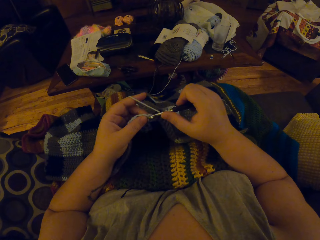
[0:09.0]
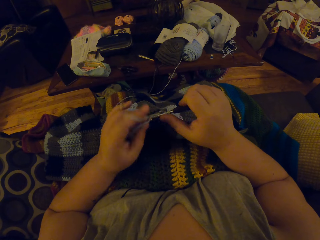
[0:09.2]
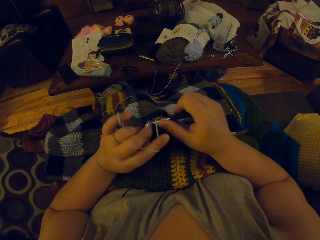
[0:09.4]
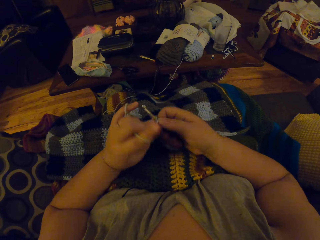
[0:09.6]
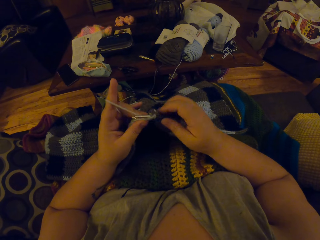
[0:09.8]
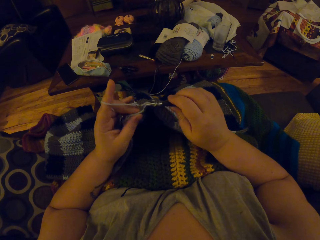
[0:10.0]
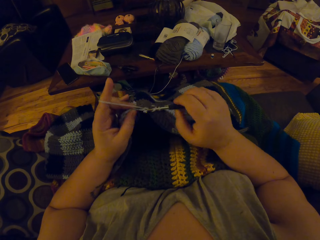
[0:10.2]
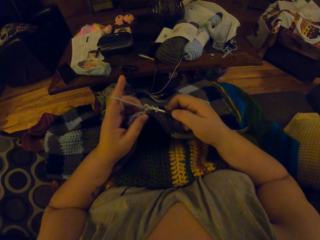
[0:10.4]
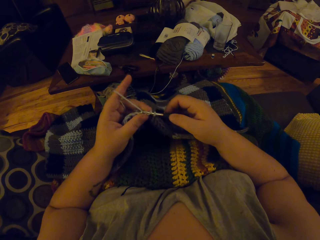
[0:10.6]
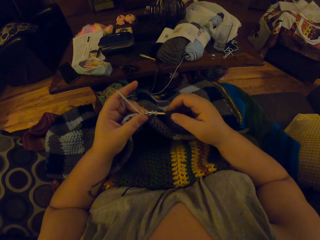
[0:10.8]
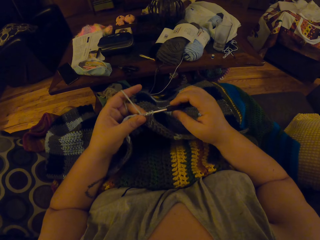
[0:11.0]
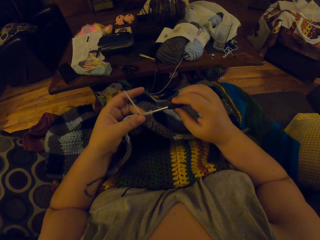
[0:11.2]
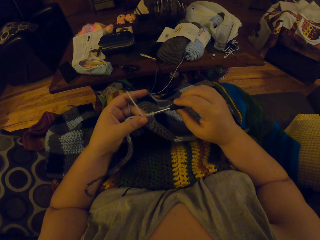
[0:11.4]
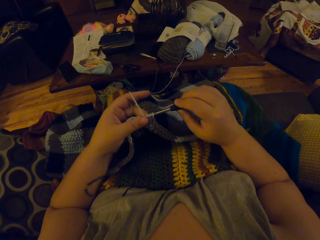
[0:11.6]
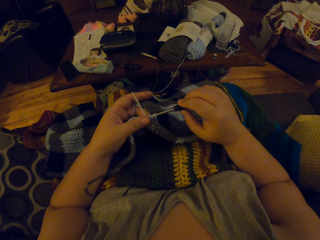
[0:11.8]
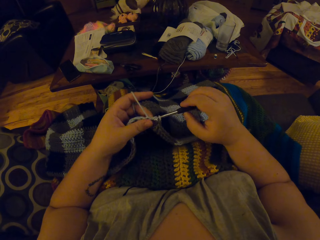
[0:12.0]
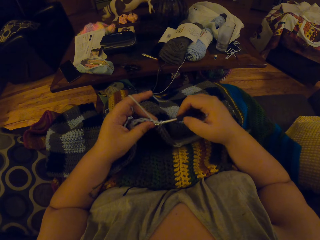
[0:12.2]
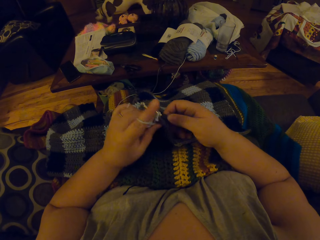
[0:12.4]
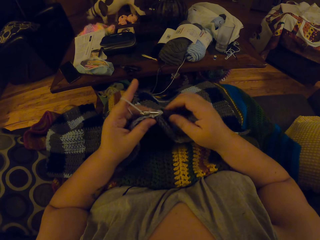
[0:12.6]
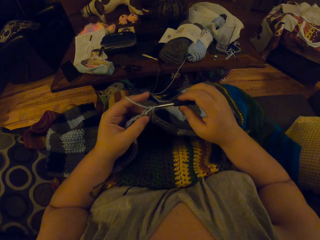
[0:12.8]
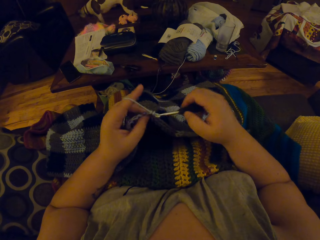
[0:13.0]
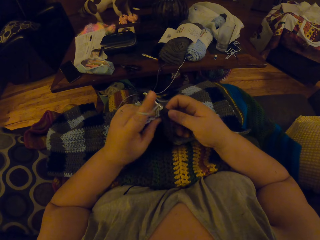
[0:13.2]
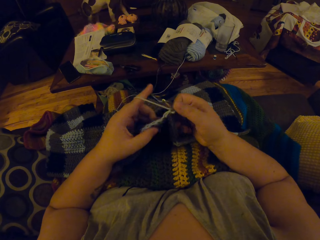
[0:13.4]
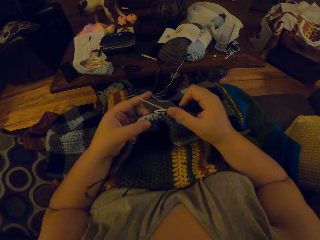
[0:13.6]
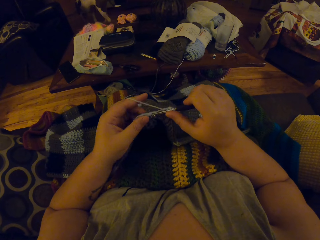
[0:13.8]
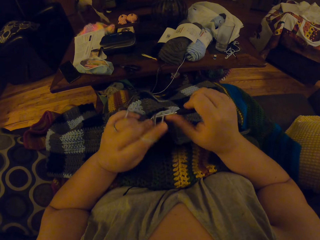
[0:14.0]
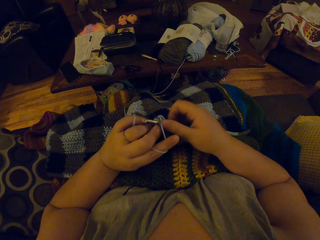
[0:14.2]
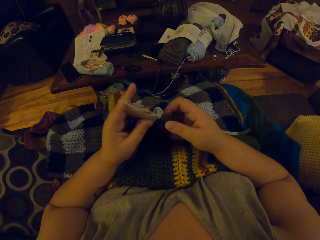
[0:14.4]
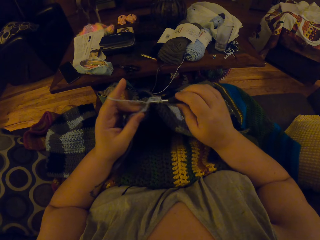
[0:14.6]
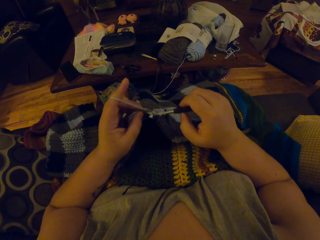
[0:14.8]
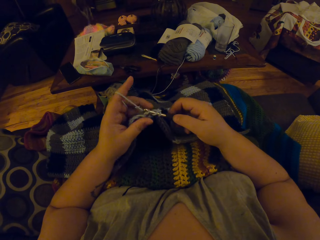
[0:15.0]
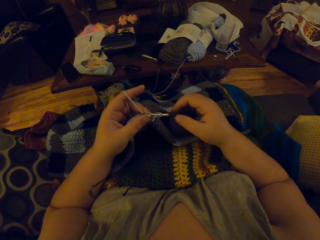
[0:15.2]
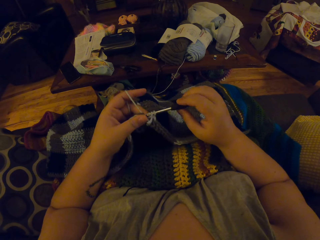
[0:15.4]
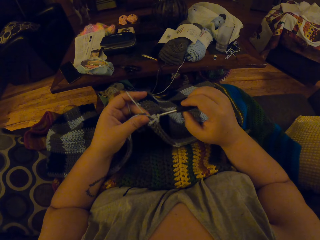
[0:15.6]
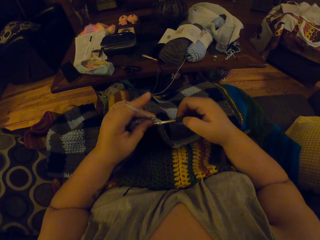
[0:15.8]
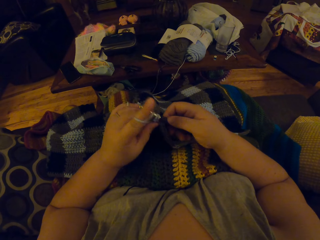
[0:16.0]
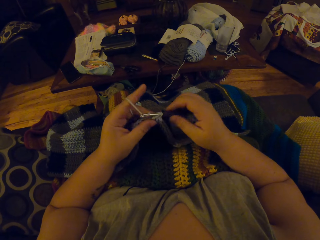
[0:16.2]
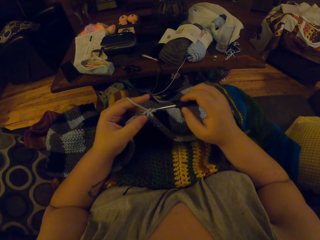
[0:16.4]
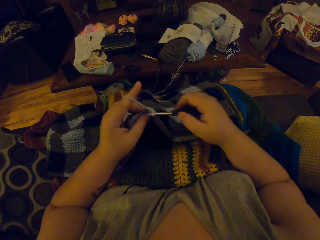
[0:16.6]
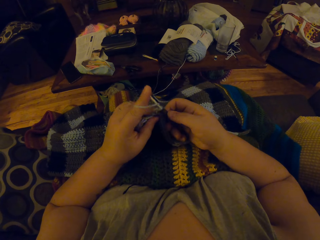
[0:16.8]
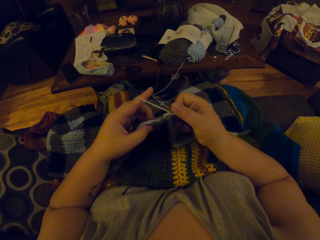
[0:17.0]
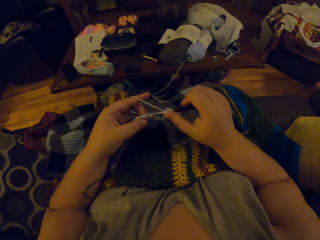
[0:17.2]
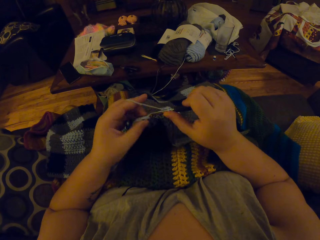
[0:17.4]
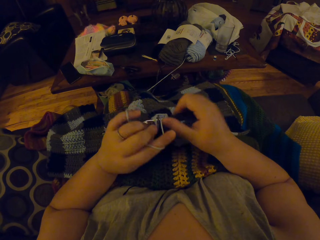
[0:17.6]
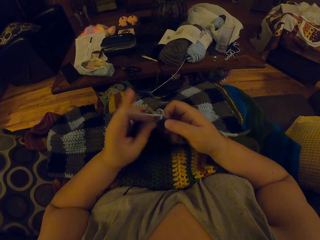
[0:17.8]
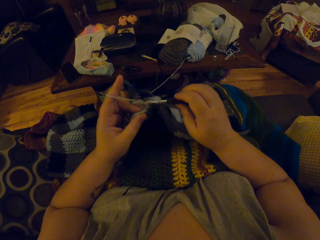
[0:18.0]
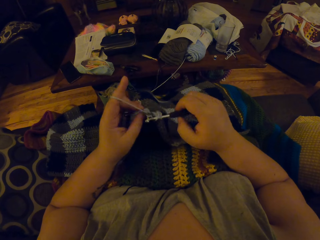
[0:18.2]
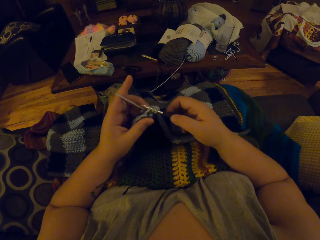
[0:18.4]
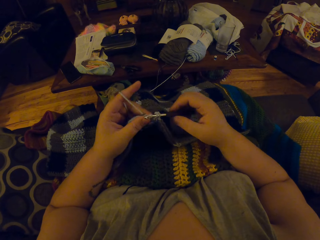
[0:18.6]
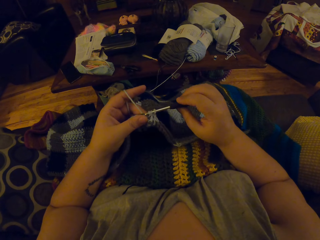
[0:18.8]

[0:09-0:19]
The dog walks beside the table in front of the camera wearer.

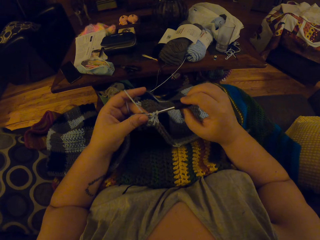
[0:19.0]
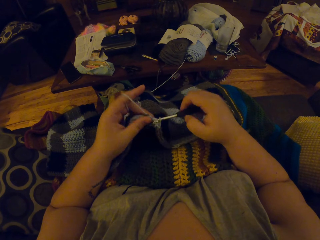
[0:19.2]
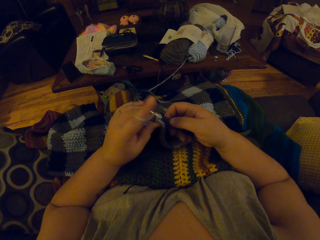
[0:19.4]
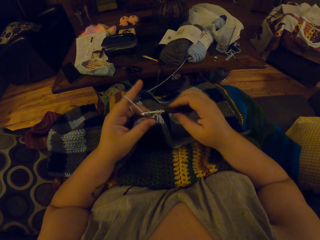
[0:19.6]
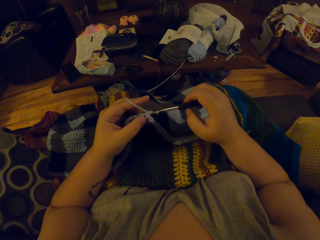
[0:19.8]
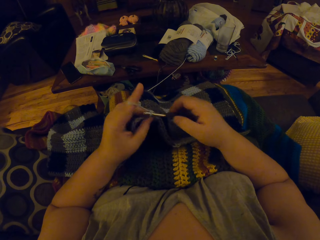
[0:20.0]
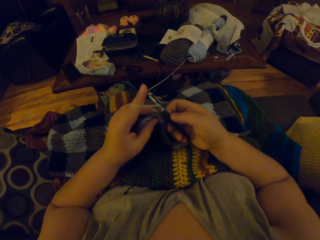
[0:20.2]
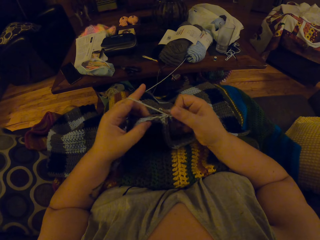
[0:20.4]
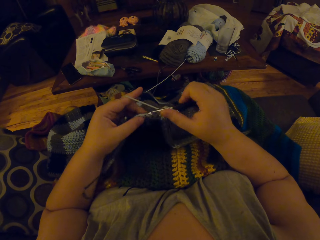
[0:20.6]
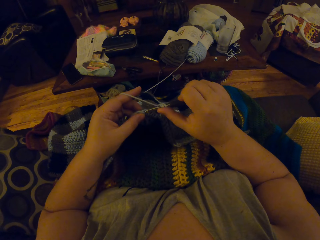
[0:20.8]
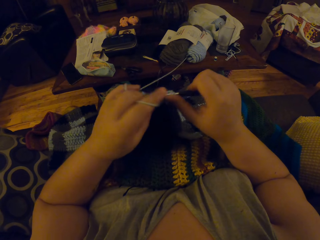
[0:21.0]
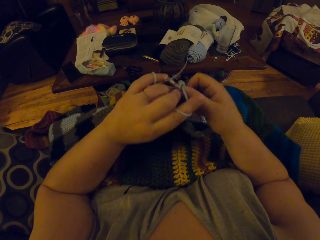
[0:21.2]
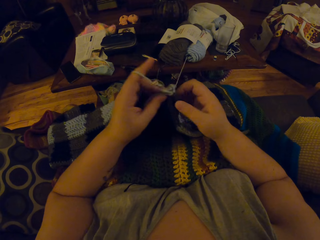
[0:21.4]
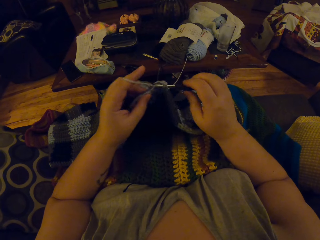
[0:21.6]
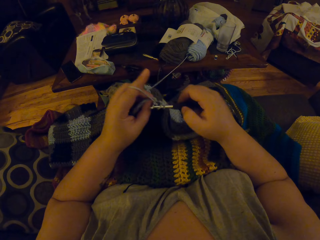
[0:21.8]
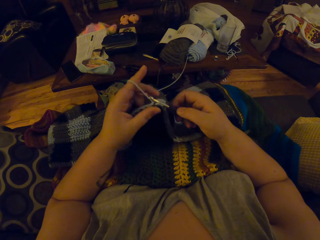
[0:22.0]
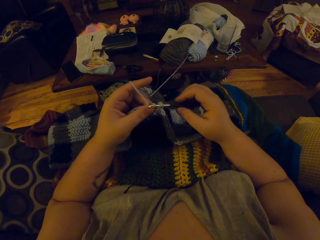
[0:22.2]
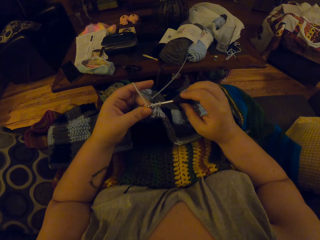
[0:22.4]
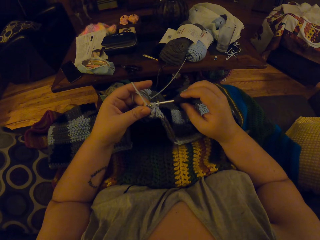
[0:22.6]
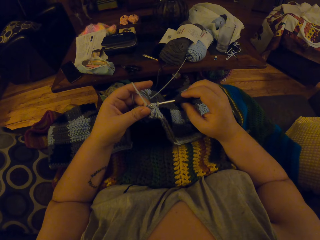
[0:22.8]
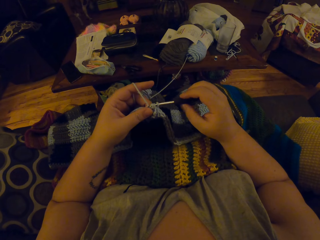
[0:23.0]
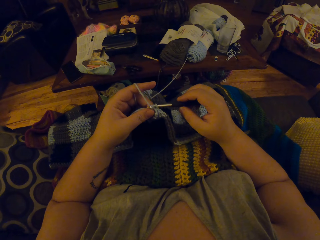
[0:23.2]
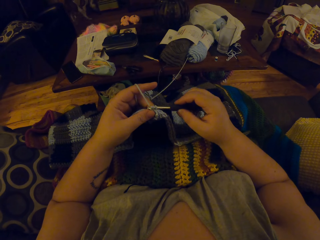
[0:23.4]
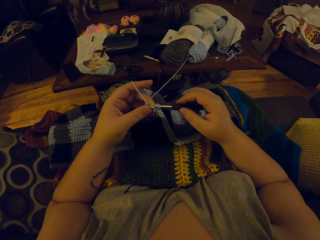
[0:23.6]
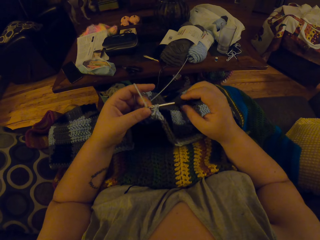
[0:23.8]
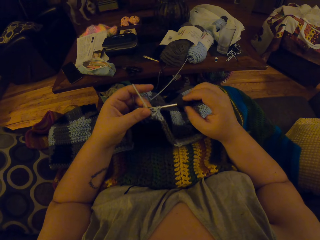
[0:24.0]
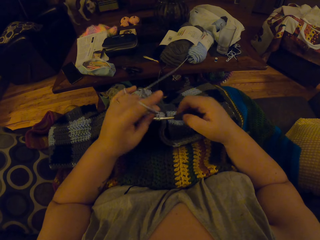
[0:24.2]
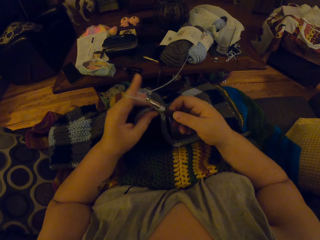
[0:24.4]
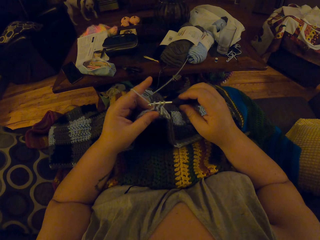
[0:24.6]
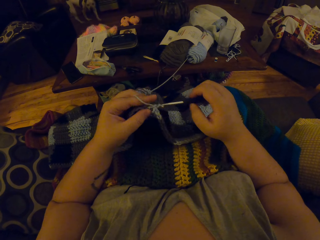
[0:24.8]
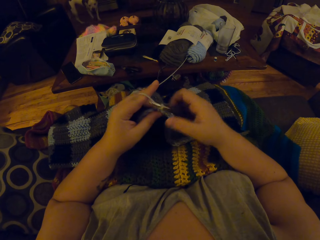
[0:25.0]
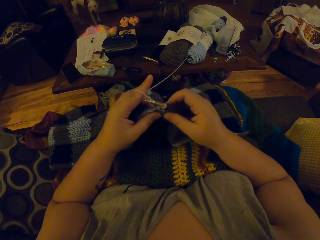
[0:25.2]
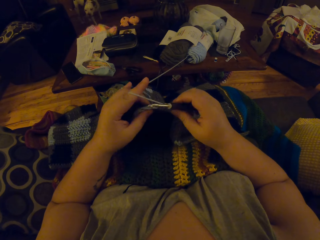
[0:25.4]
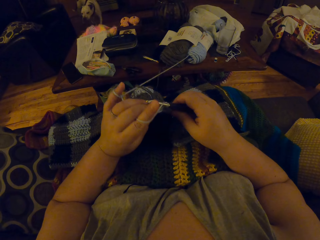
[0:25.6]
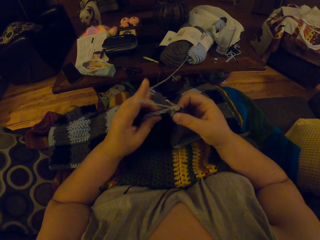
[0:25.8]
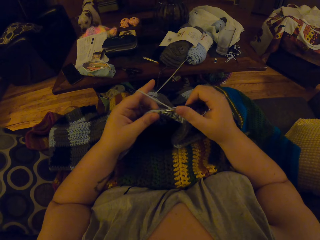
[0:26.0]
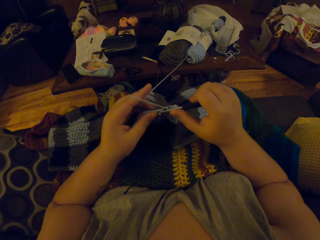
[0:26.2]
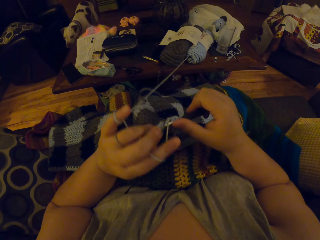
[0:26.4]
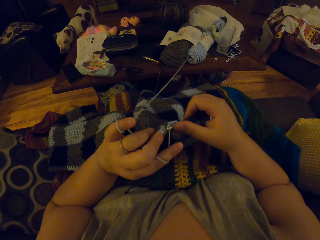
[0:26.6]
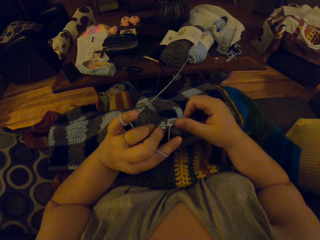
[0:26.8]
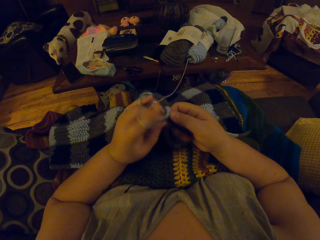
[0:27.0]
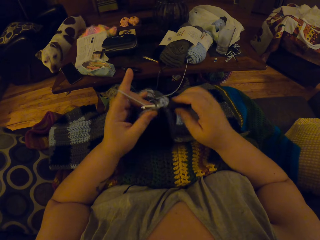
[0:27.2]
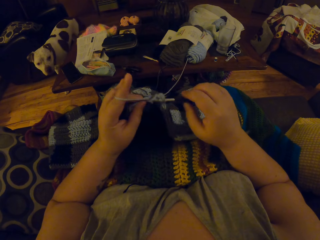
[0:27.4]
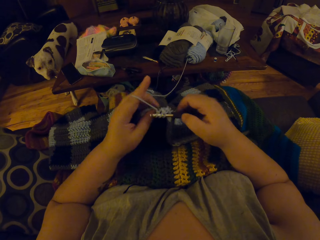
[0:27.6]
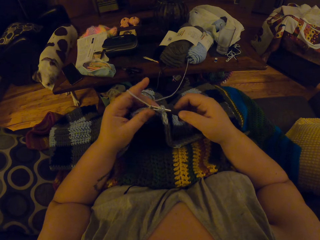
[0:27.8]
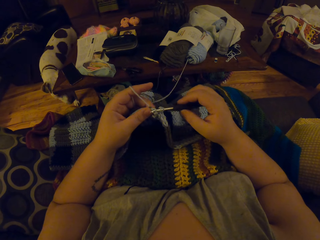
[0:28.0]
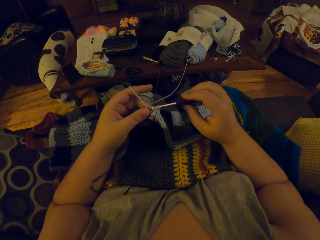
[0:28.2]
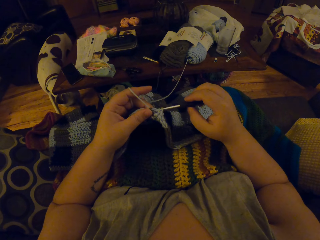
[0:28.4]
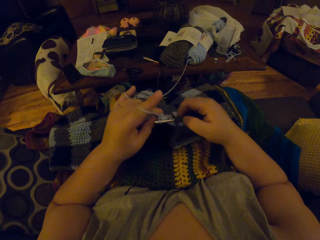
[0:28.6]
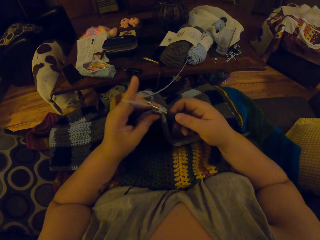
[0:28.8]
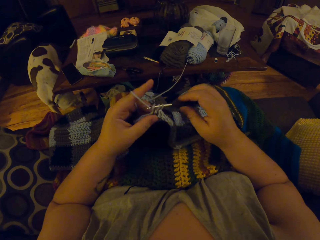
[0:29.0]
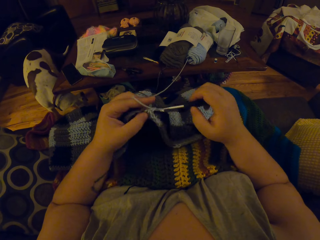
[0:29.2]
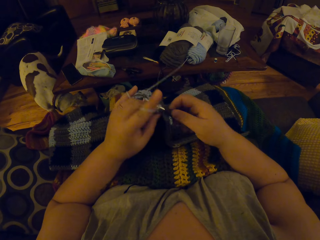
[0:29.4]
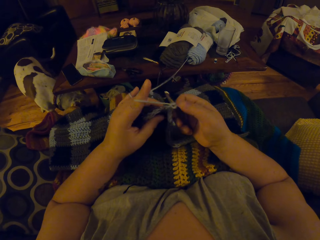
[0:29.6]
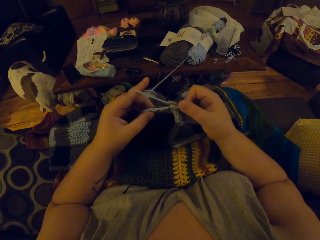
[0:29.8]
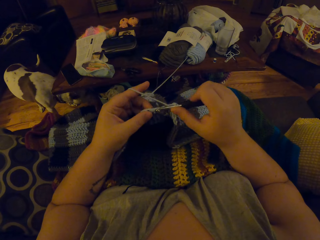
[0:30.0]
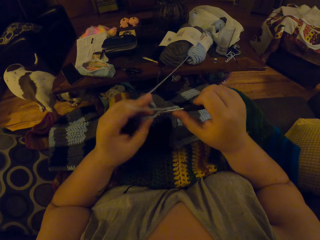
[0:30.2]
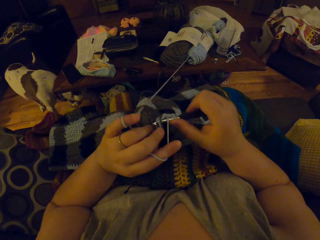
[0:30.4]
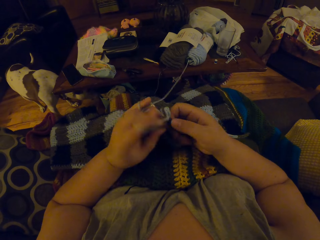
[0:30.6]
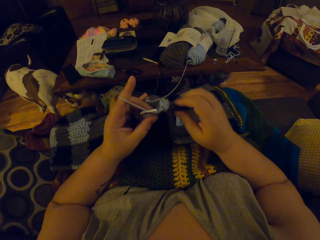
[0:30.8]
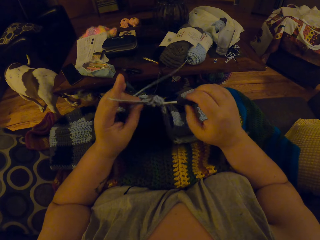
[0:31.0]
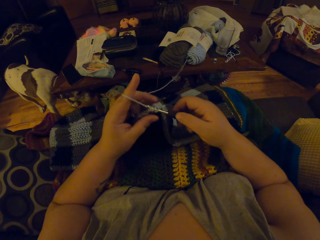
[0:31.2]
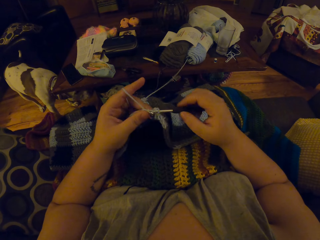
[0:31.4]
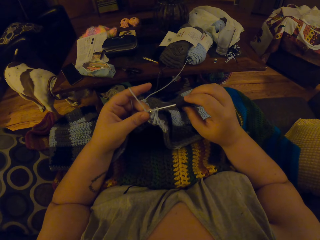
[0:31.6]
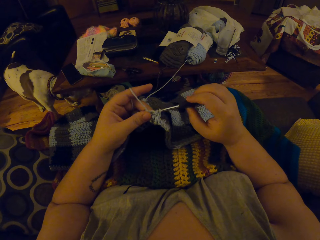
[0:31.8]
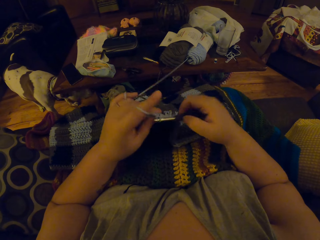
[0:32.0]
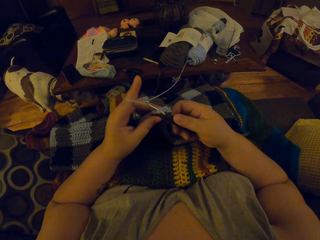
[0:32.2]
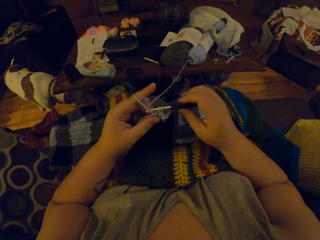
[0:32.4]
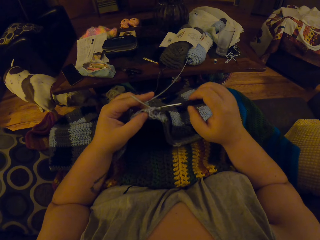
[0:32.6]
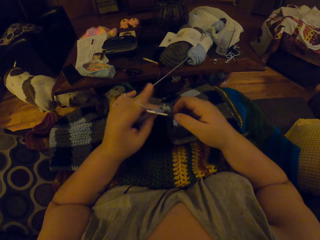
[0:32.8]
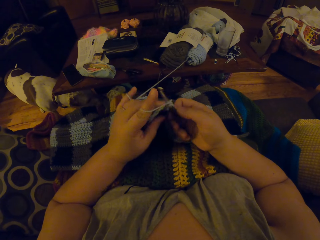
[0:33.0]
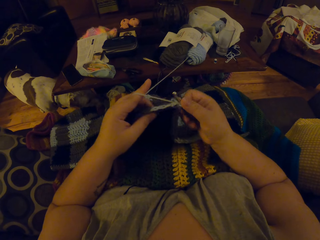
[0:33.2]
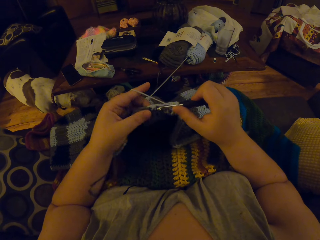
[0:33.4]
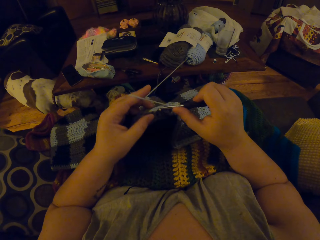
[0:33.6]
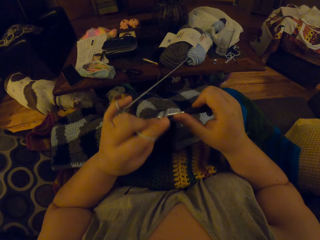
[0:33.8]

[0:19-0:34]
The camera wearer stretches her hand. She crochets. The dog walks toward the camera wearer. The camera wearer looks at the dog sniffing around the couch area.
